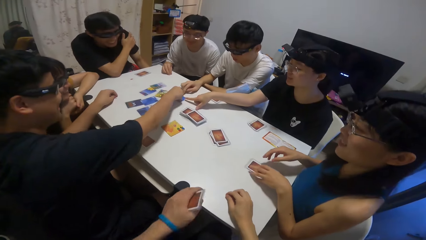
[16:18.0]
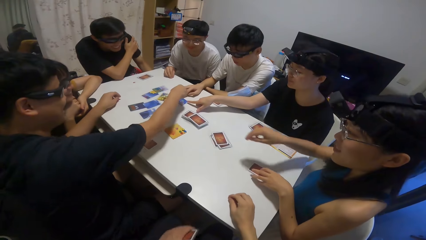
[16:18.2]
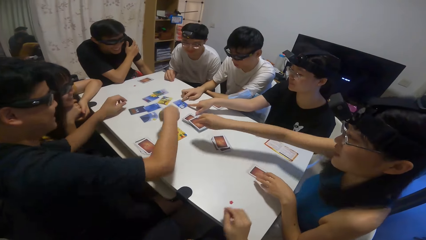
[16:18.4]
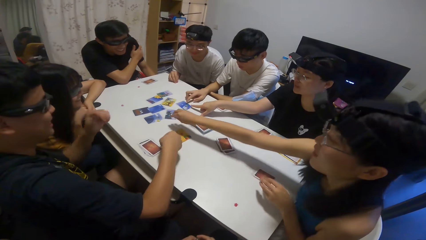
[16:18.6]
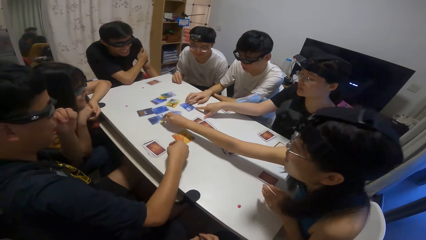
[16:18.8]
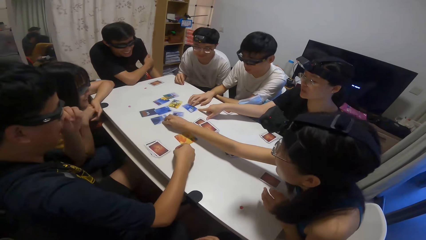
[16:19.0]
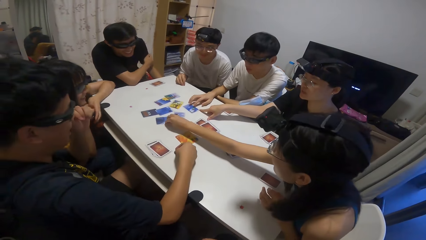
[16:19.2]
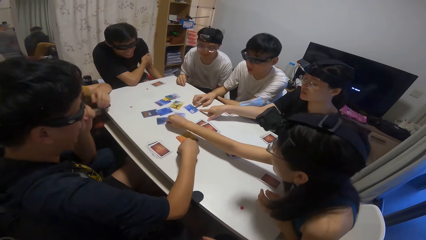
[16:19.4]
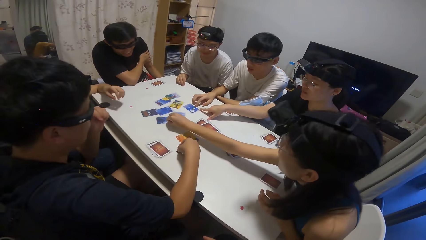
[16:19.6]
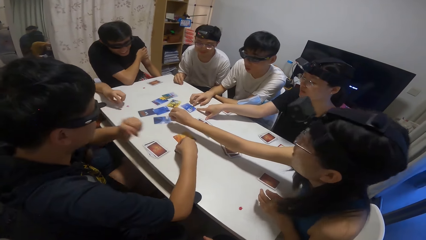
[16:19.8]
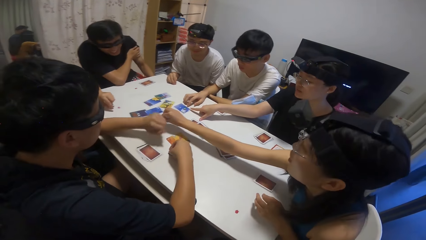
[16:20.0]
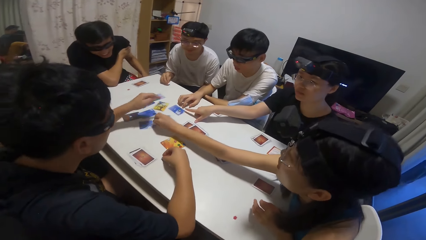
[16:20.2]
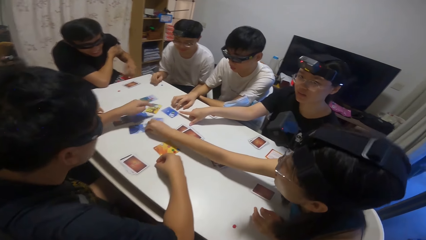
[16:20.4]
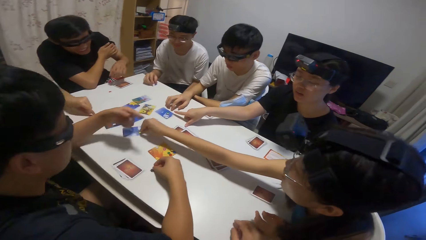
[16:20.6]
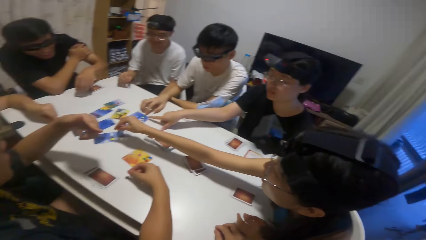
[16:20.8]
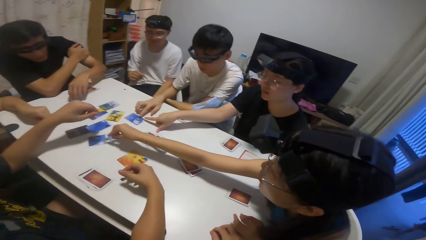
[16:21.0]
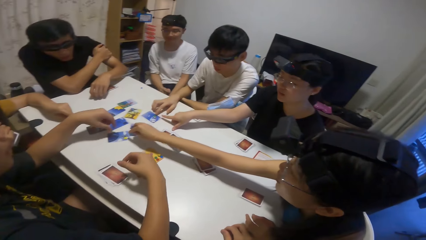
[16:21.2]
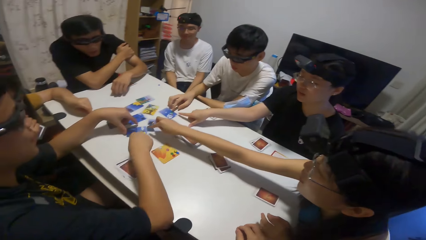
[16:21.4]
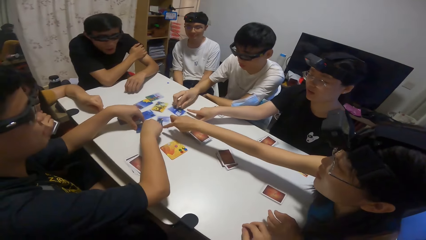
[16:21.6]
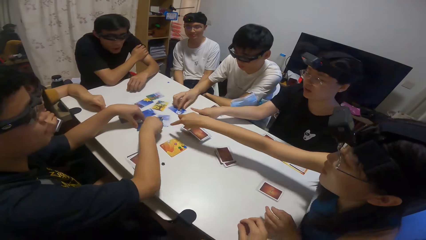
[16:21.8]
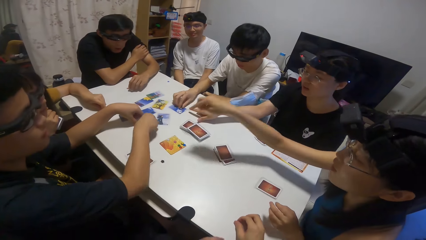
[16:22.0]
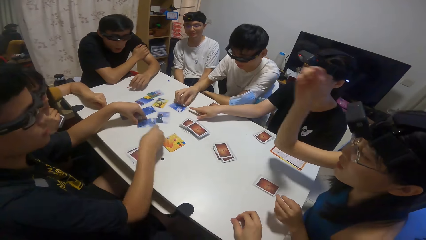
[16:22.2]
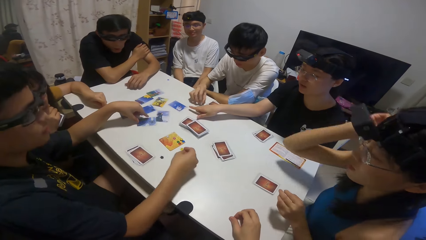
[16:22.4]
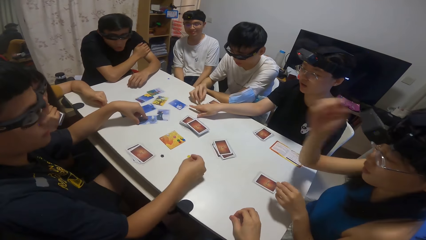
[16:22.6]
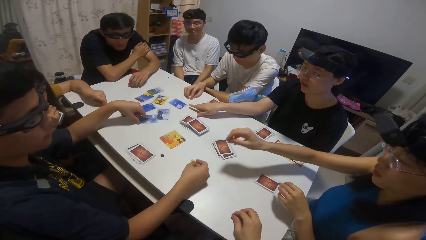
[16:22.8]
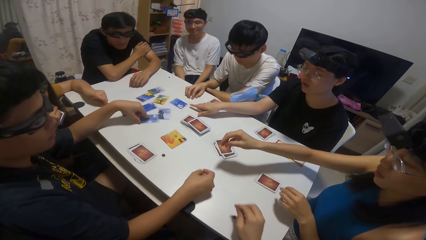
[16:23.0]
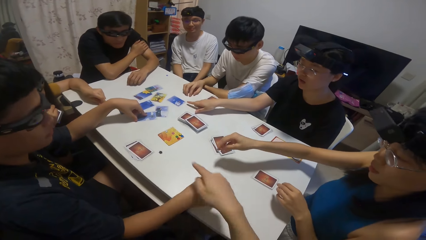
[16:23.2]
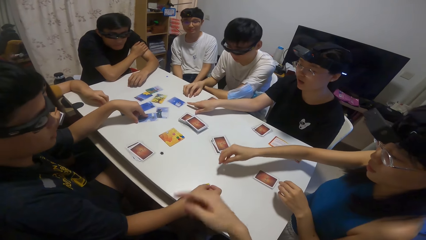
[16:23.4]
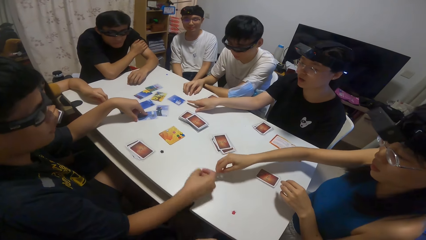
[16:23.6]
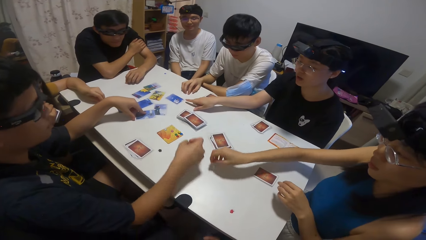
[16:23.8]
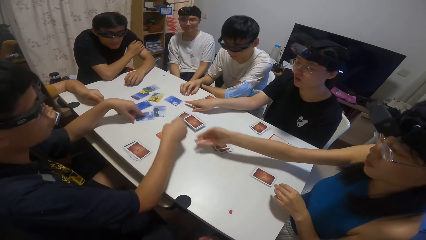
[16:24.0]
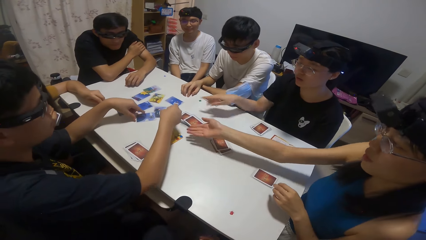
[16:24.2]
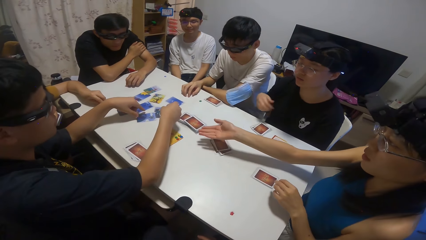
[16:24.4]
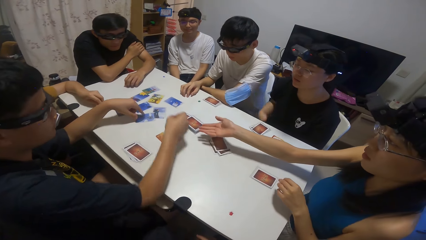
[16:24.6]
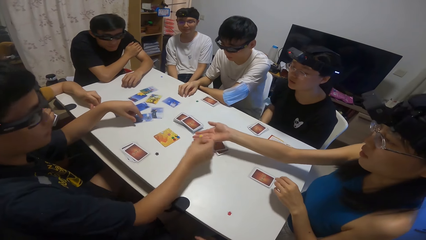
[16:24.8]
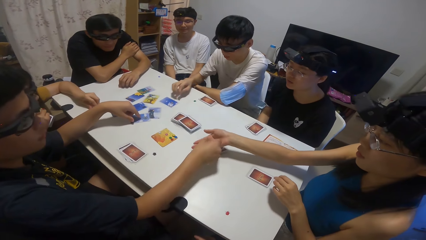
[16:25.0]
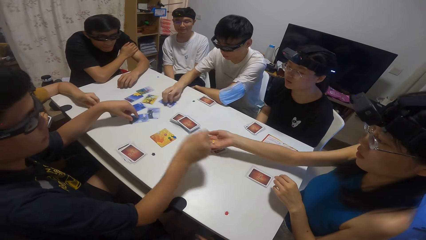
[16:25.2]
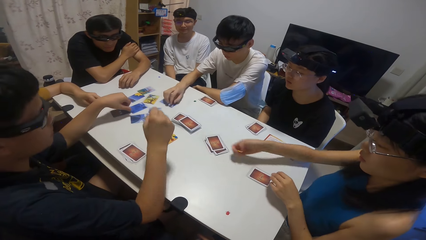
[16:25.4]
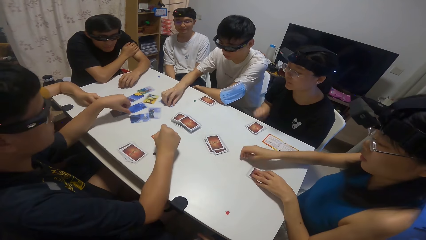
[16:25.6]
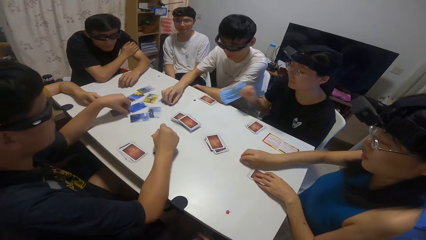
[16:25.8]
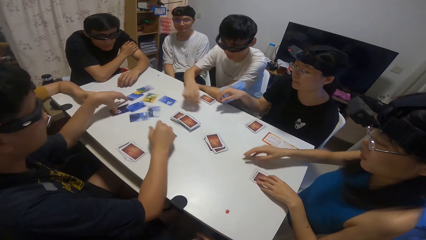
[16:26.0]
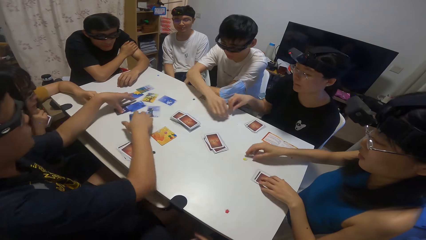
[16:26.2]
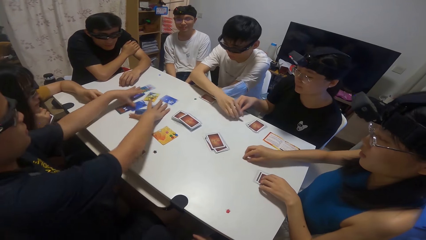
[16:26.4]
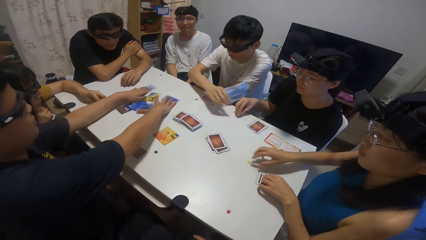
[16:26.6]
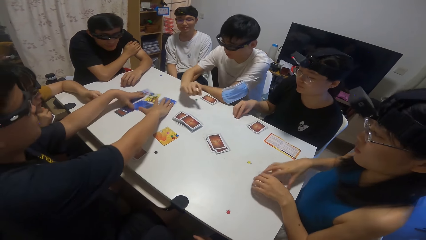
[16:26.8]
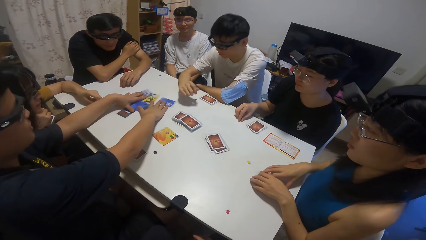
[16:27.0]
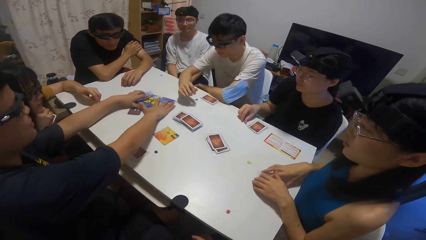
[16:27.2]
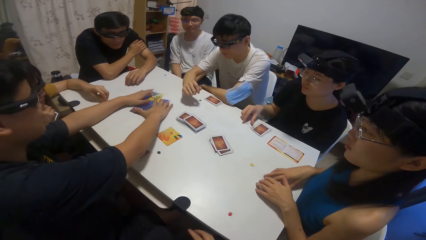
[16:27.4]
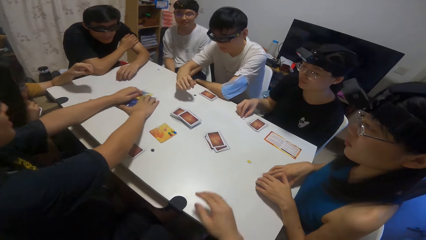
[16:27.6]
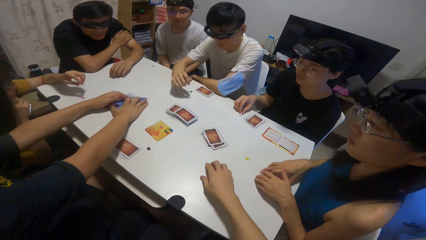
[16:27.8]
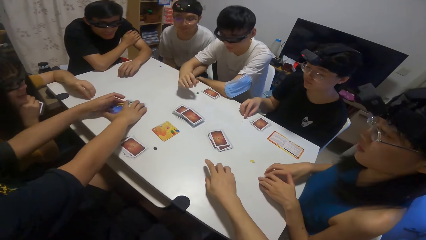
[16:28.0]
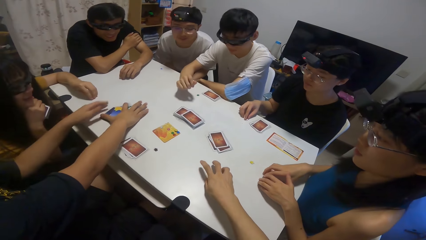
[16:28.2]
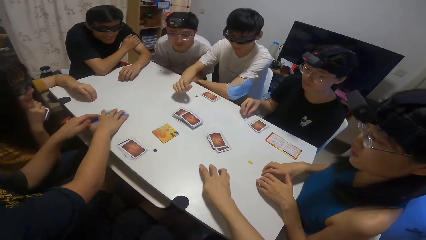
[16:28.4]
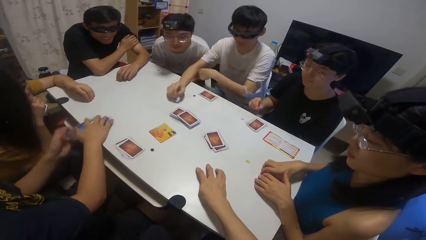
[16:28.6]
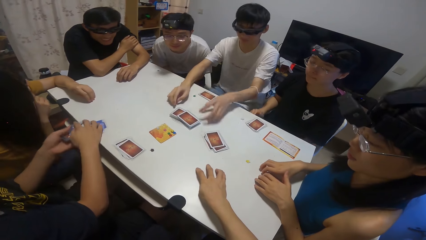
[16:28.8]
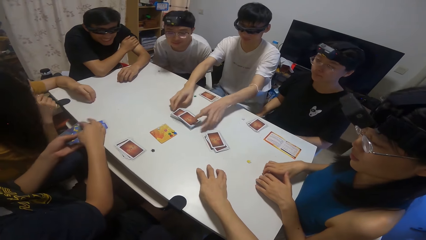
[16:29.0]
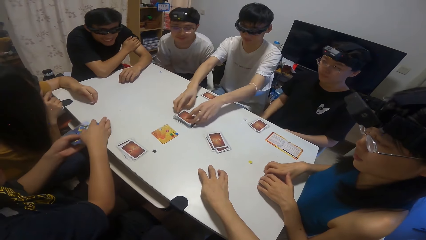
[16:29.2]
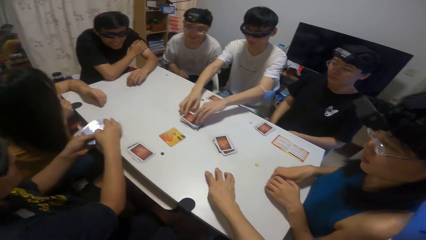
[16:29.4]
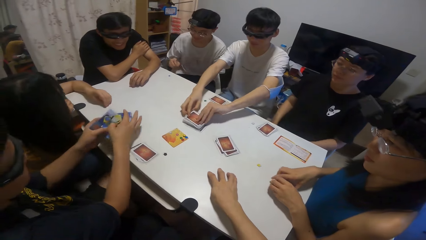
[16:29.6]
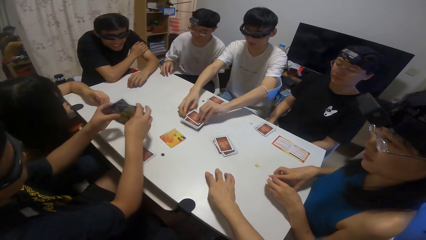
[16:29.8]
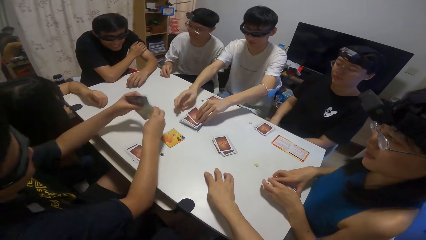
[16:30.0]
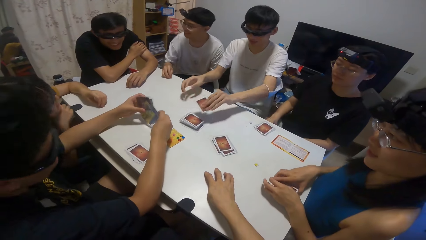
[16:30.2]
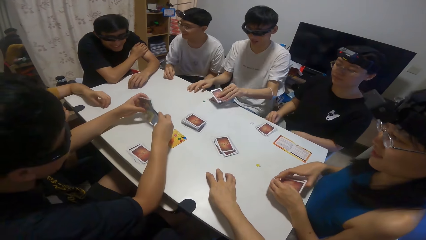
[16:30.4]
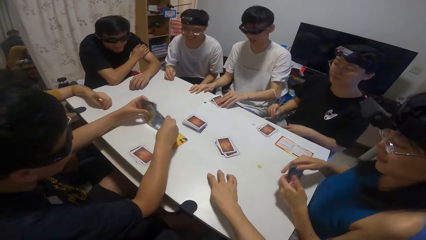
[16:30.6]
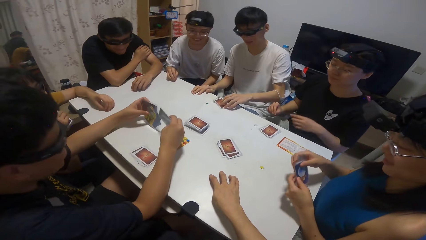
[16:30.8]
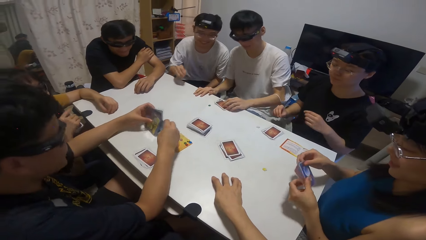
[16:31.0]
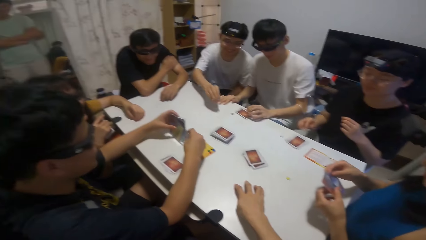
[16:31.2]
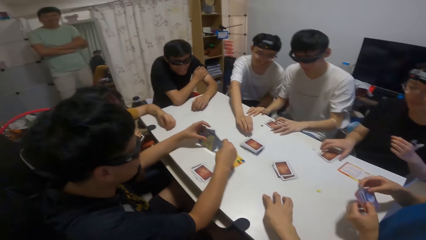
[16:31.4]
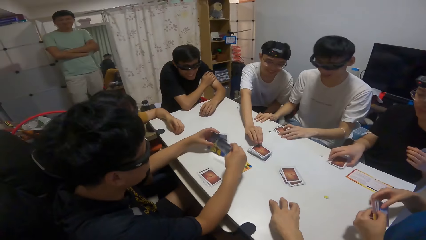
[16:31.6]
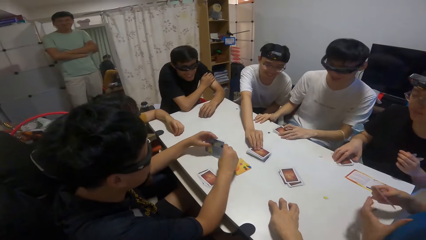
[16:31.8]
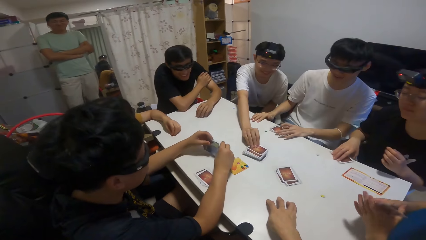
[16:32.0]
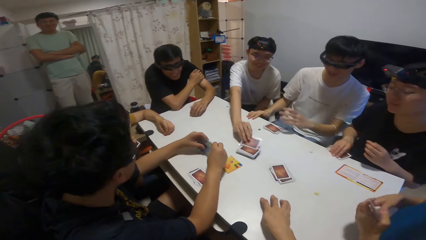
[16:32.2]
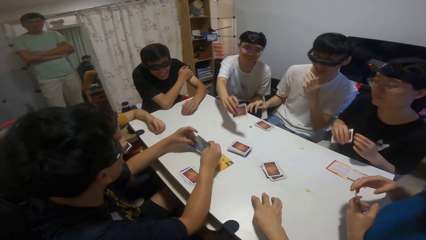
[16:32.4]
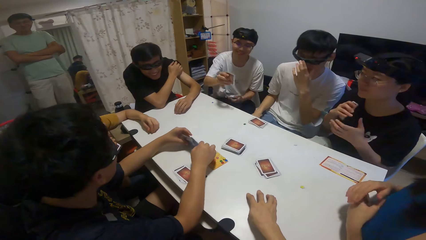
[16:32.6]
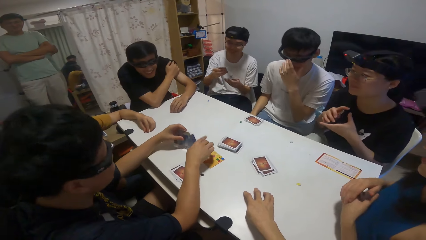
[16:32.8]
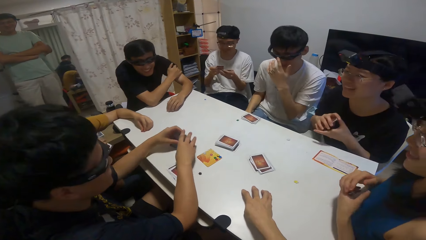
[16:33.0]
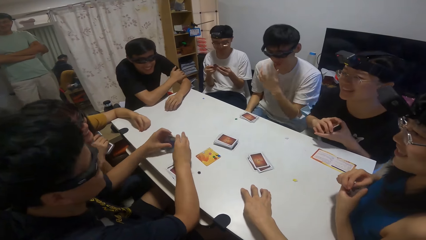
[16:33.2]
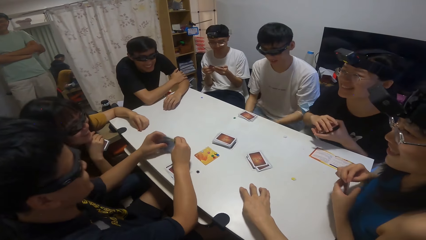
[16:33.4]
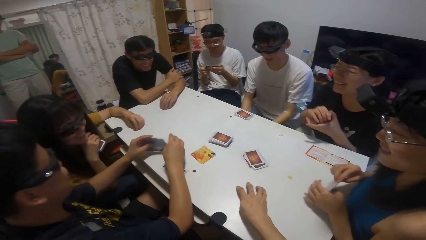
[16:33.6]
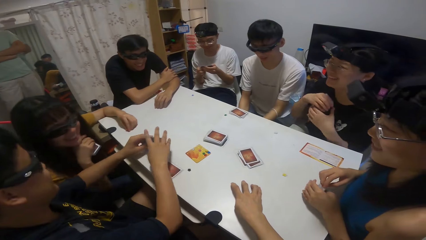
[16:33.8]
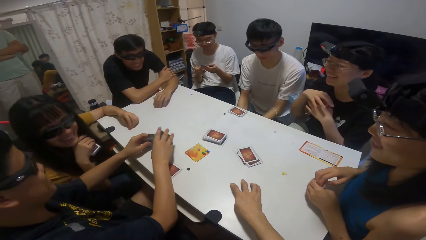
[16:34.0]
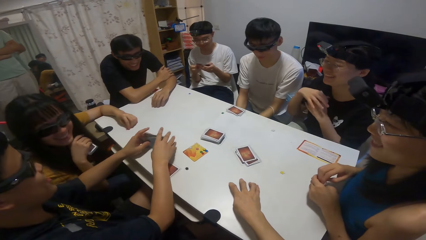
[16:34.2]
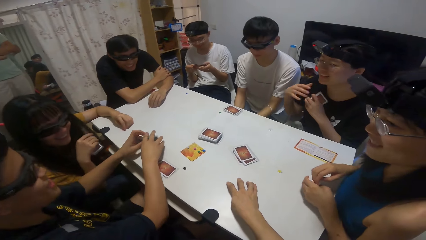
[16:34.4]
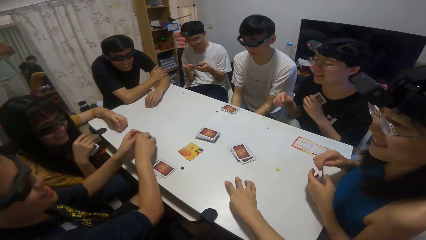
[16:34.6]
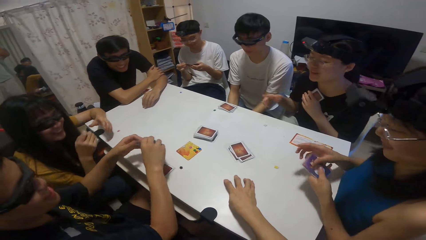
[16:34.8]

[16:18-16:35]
The camera wearer moves cards on the table. A person gives a card to the camera wearer. A boy packs the cards on the table with both hands. The camera wearer distributes cards on the table. Another boy picks up a card on the table with his left hand. Another boy picks up a card on the table with his left hand.
